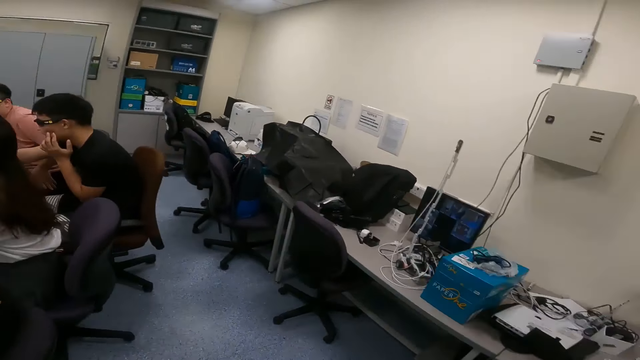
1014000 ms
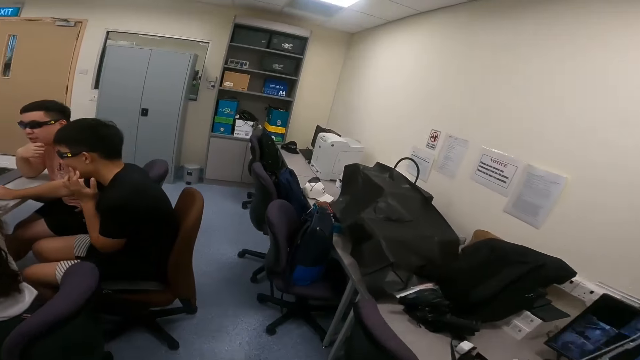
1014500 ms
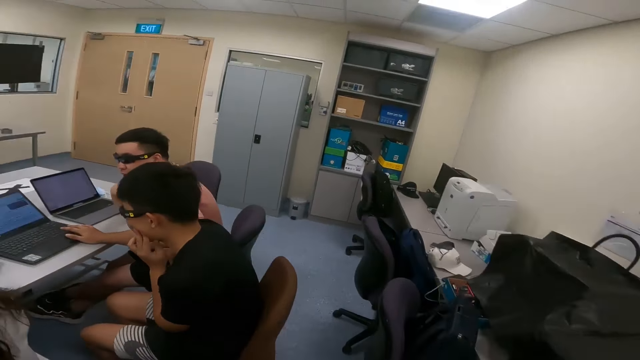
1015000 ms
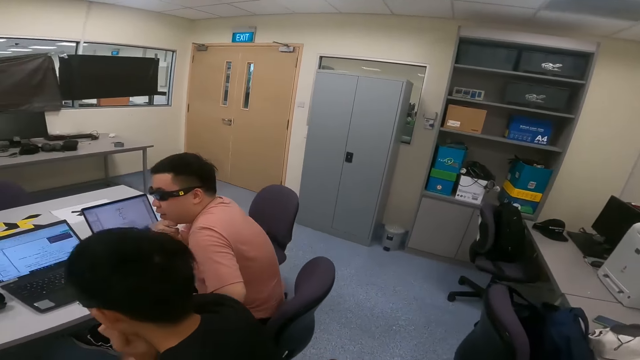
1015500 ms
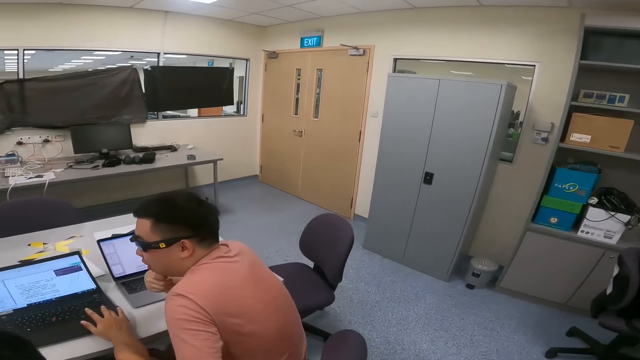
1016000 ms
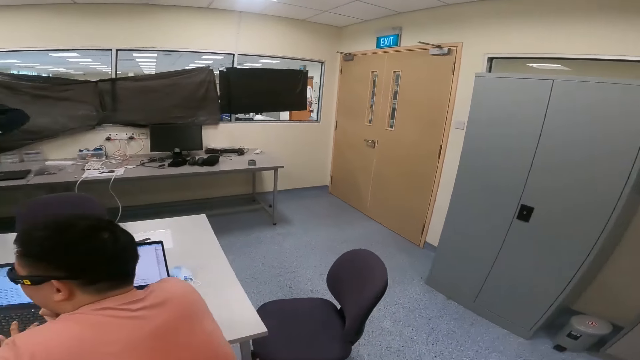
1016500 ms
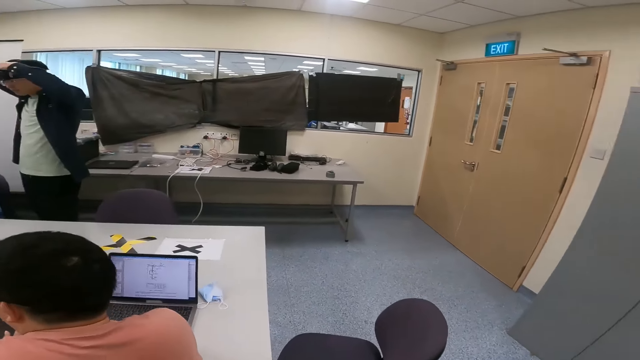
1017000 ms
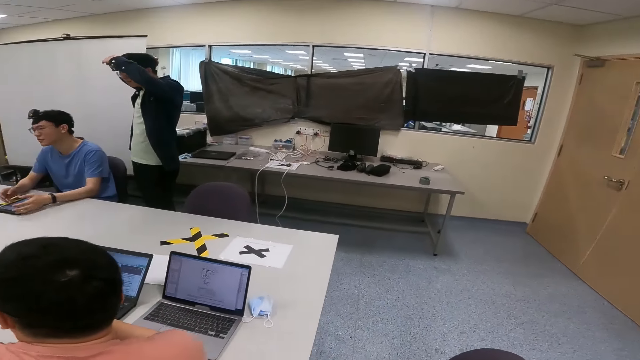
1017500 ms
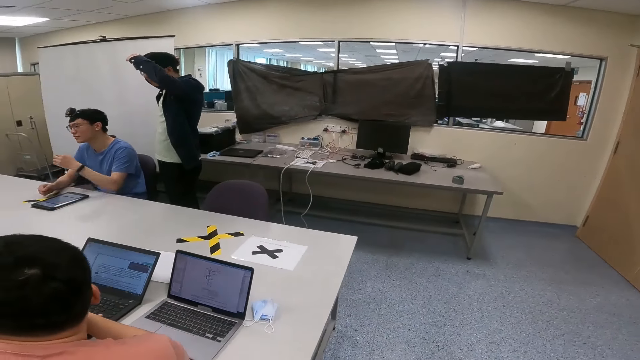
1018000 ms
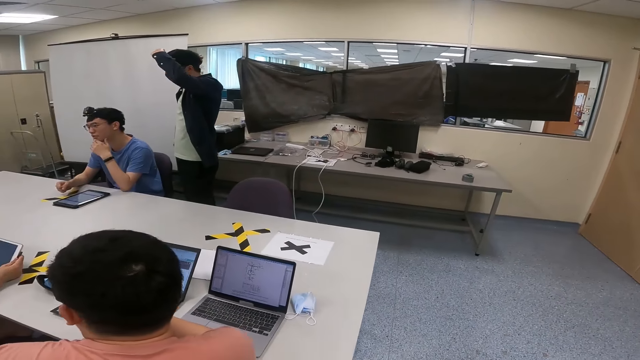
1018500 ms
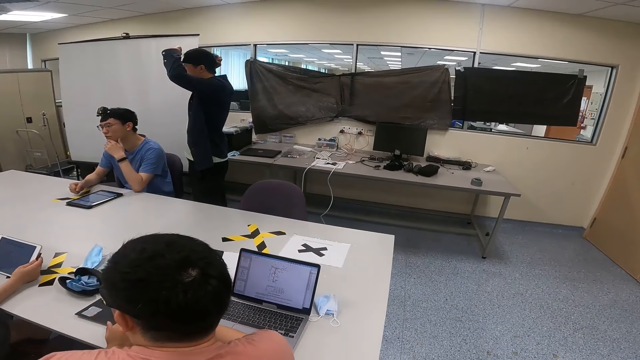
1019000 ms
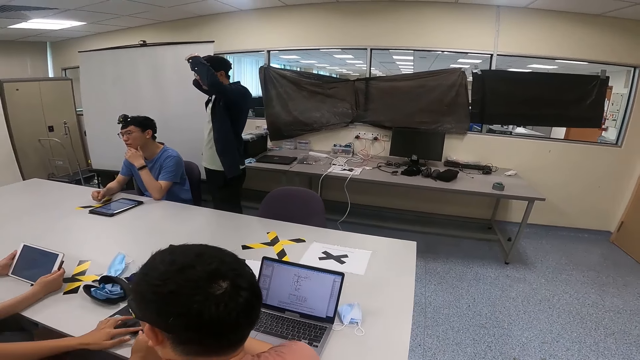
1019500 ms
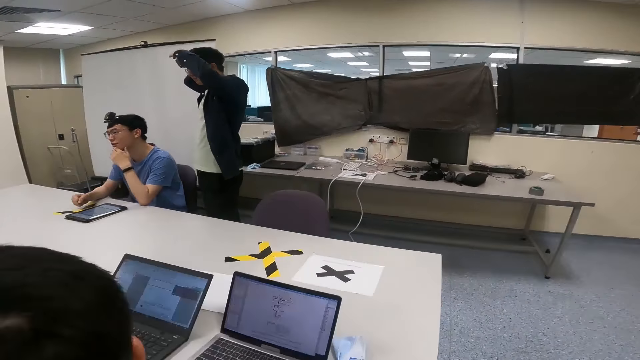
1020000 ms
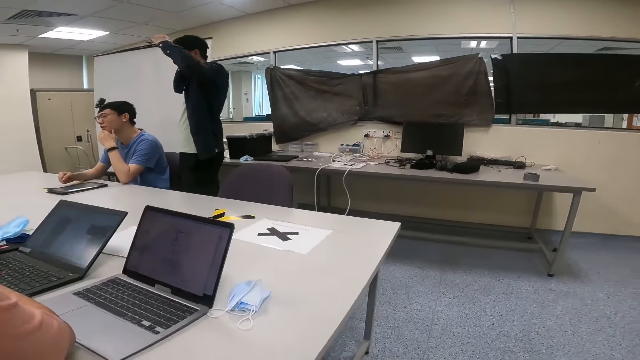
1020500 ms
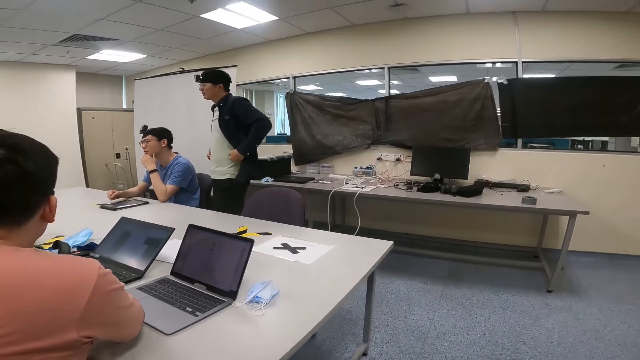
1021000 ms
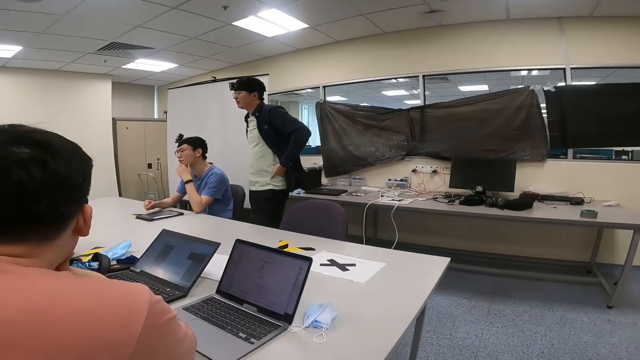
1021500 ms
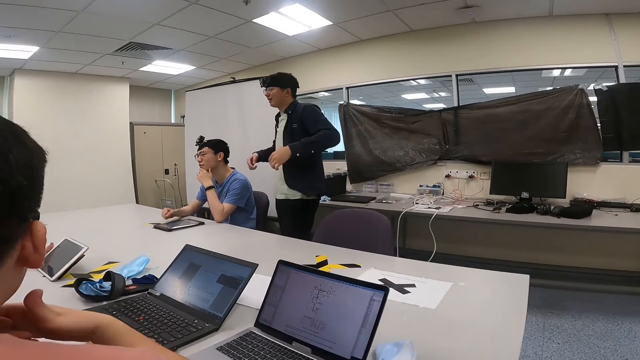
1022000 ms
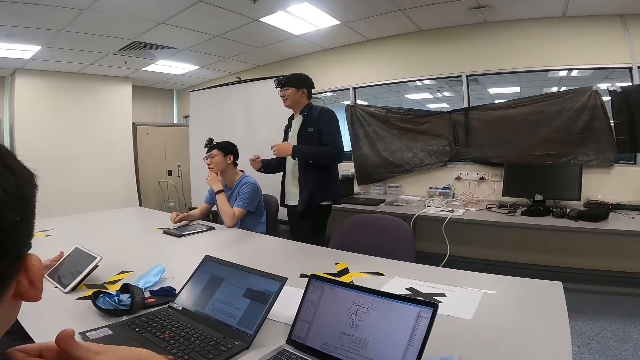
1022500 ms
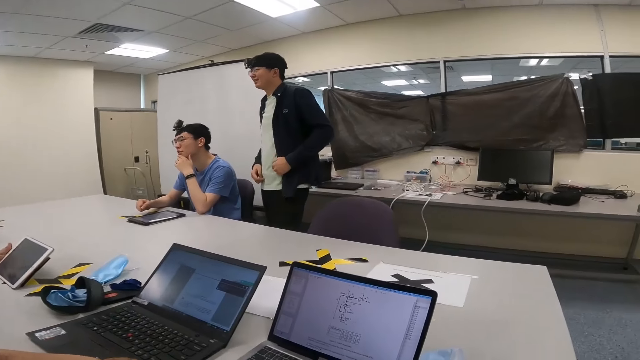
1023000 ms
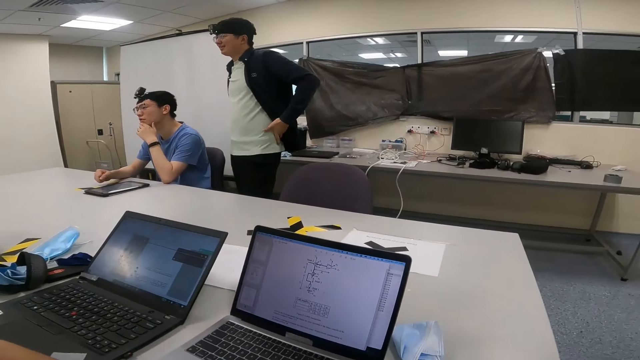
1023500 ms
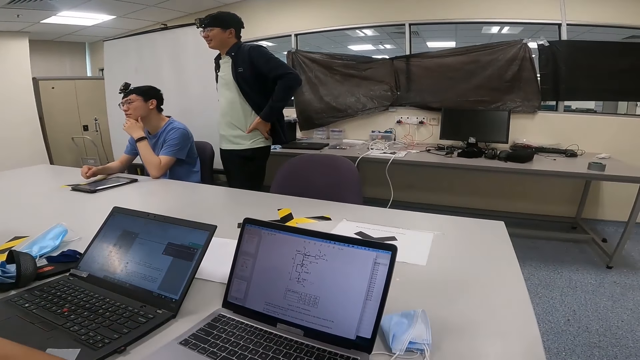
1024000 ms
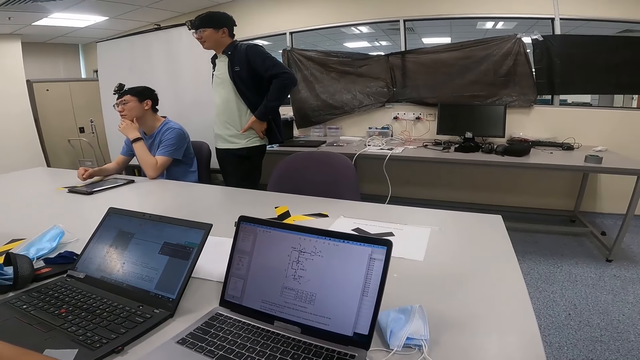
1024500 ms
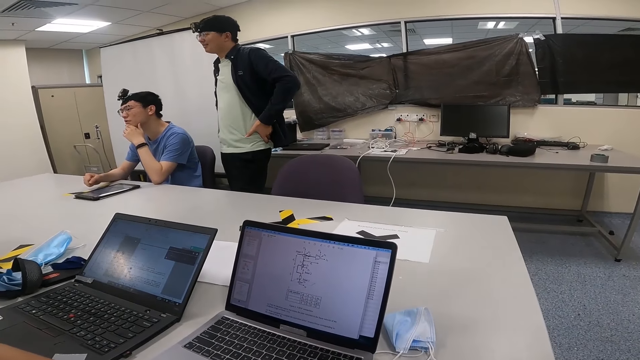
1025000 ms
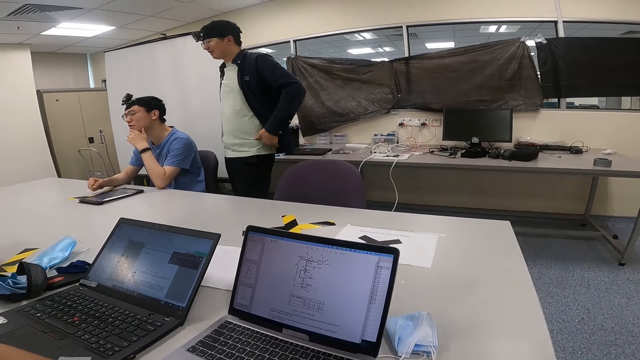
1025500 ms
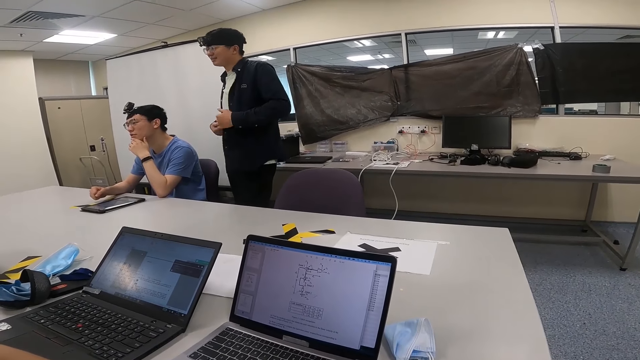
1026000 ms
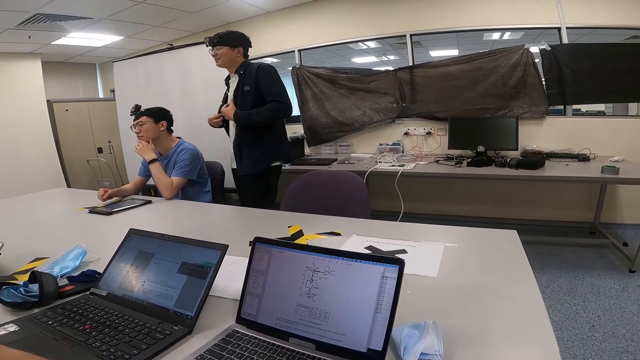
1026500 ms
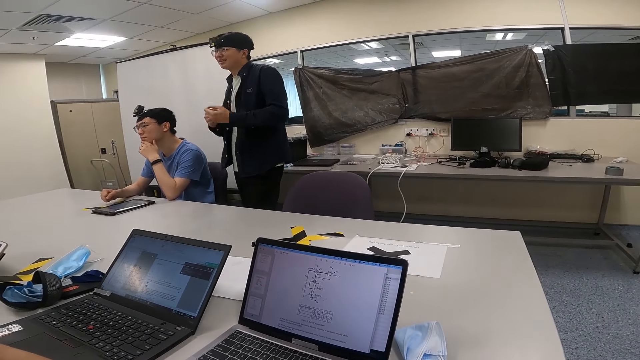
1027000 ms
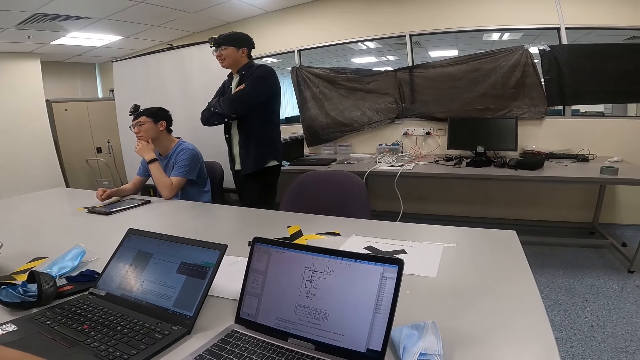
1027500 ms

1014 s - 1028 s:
The camera wearer is walking around. A person is talking.

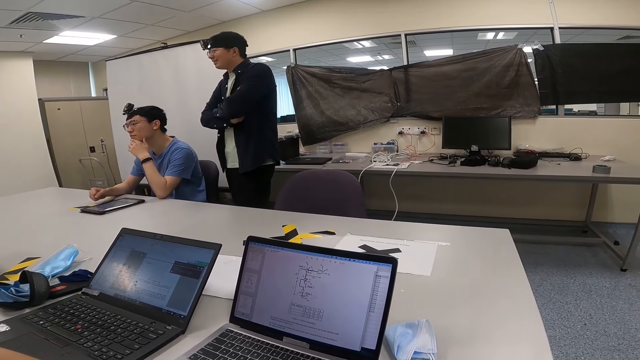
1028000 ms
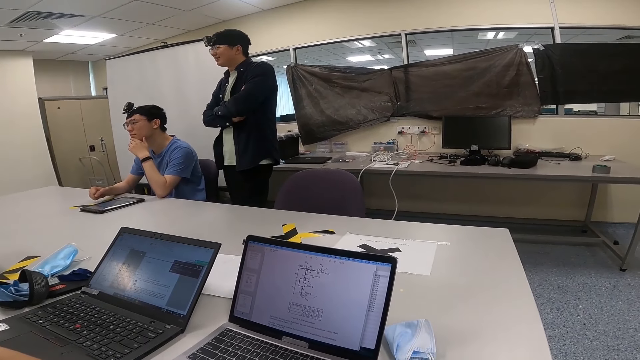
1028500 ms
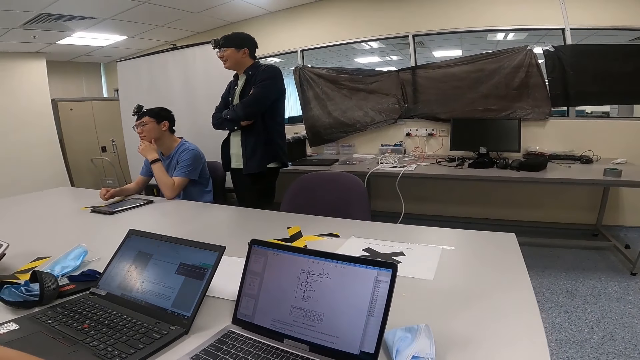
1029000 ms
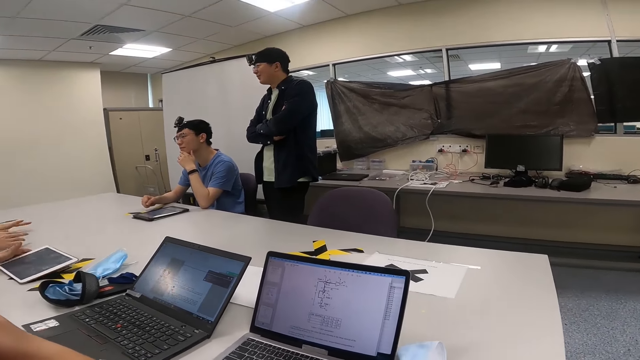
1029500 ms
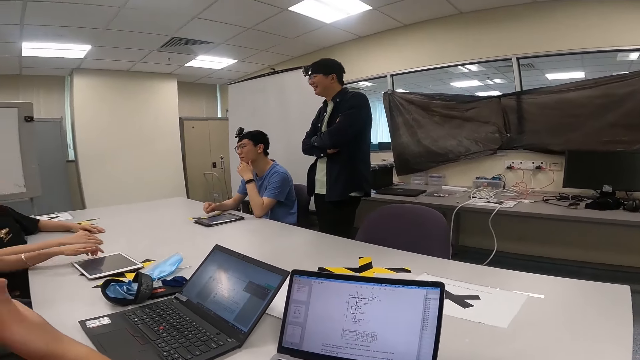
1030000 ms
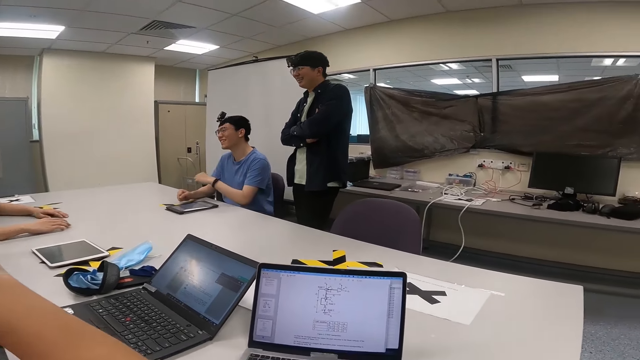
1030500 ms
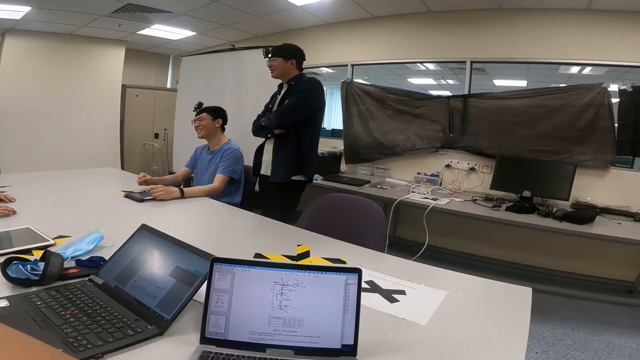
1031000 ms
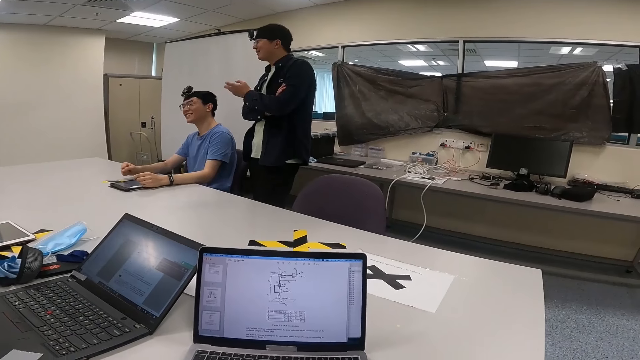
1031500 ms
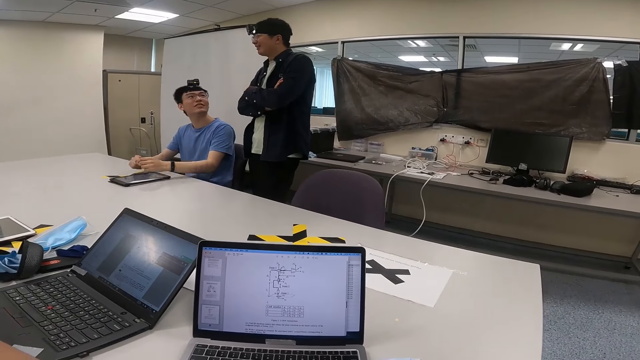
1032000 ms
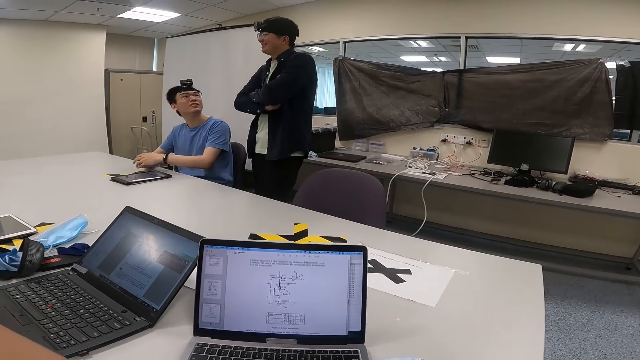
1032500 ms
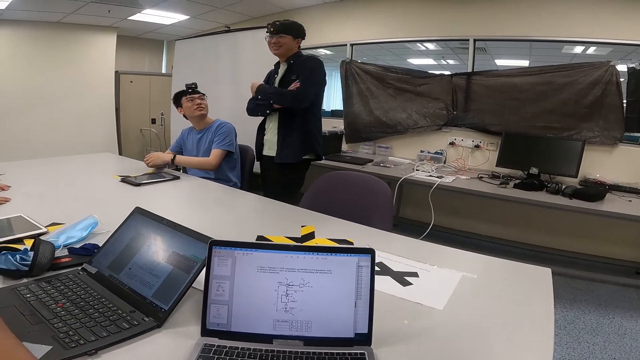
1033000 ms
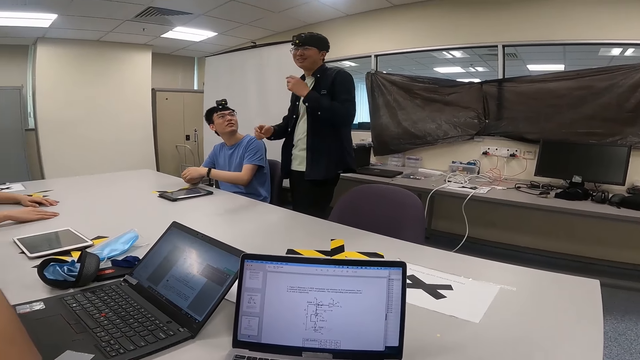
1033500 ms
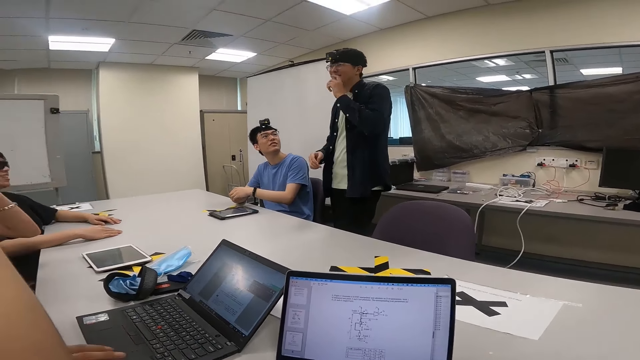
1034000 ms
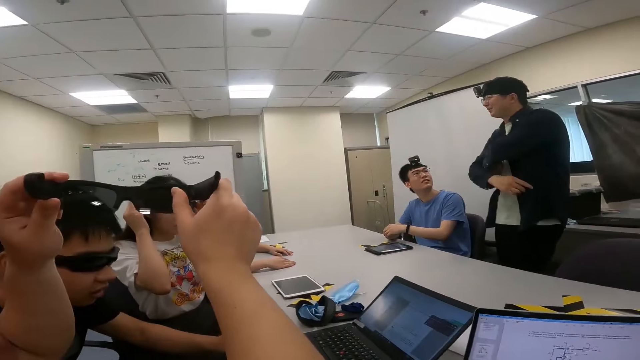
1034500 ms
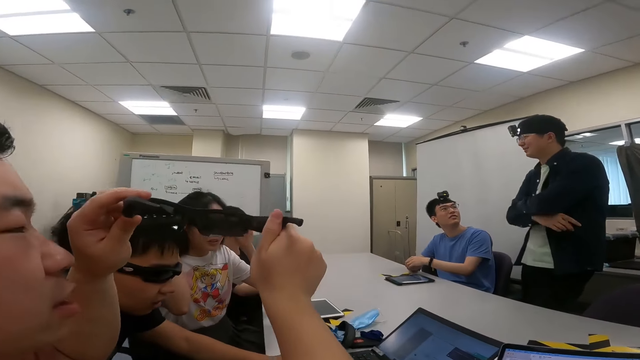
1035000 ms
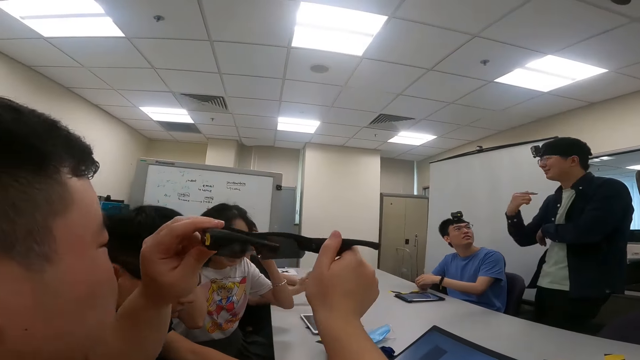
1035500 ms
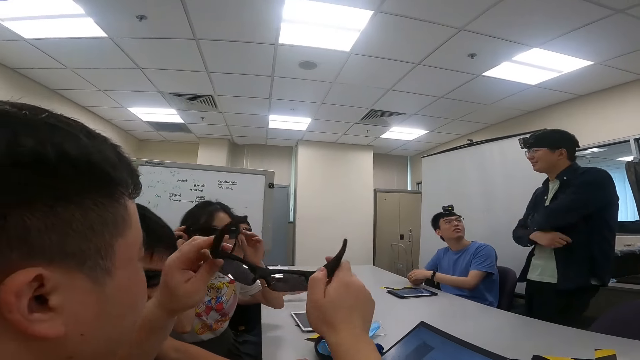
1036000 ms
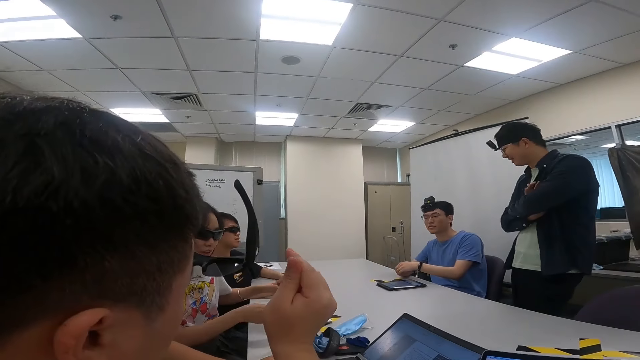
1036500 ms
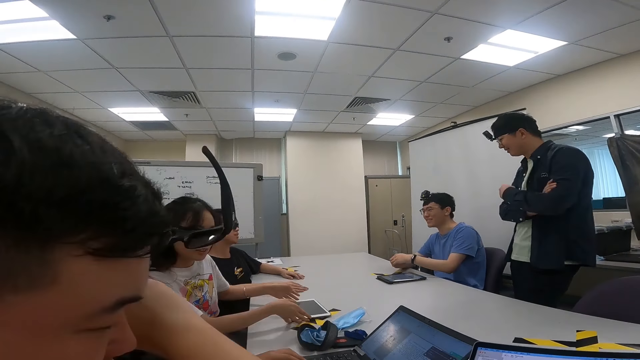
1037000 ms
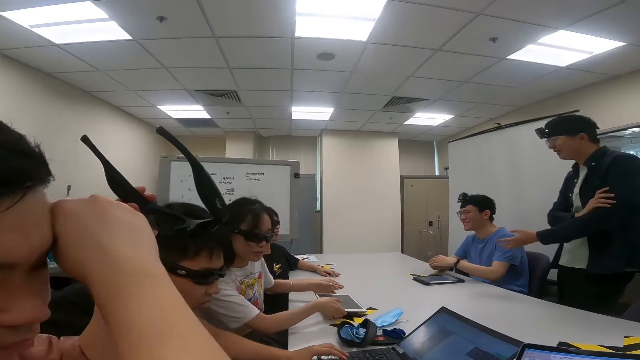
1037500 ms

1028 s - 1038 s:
A person checks out the camera.
